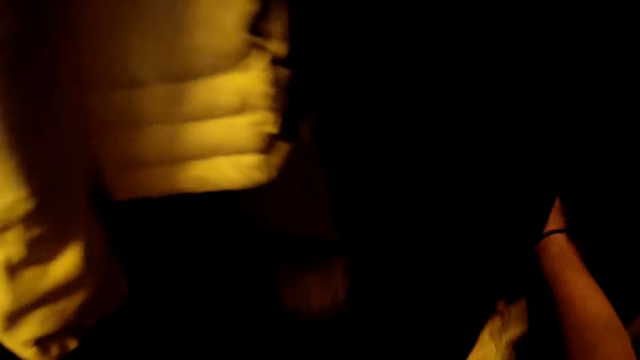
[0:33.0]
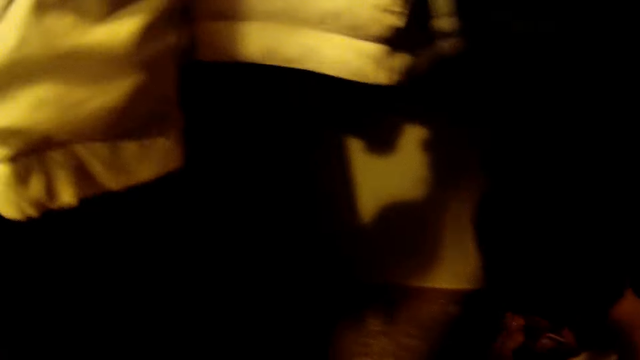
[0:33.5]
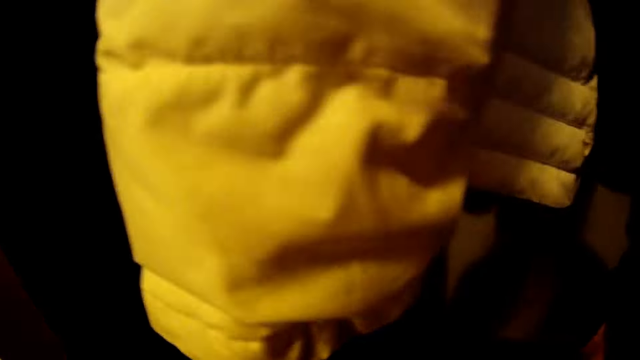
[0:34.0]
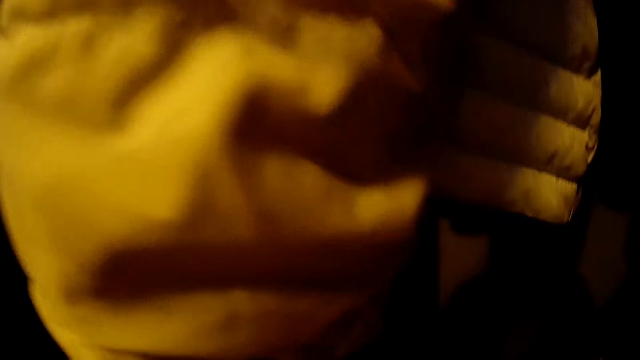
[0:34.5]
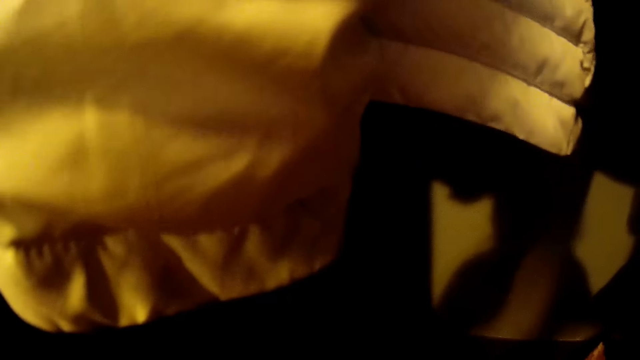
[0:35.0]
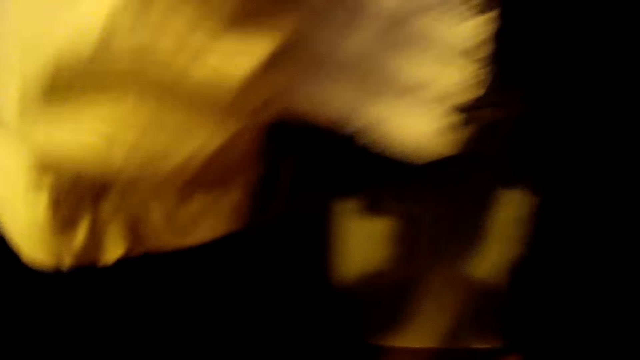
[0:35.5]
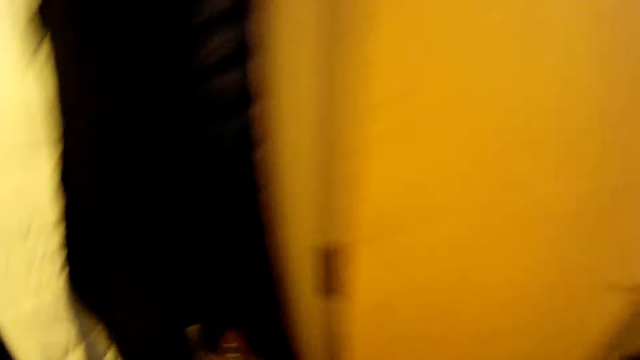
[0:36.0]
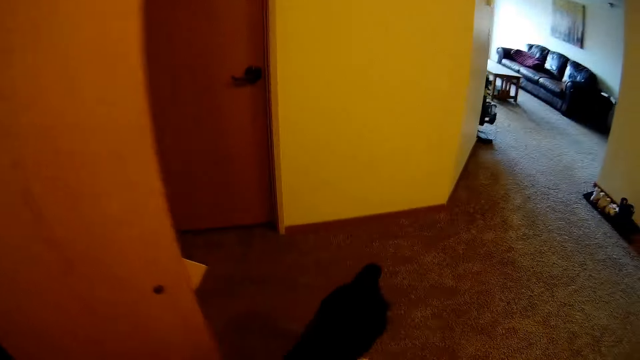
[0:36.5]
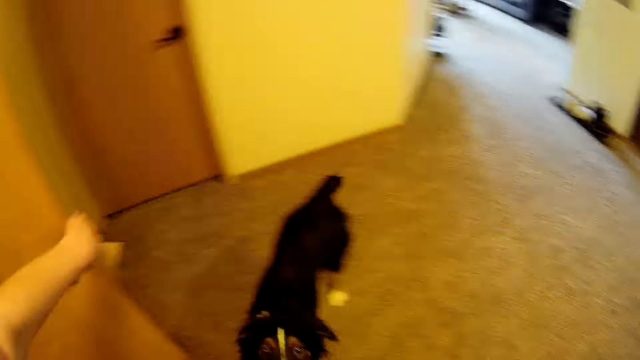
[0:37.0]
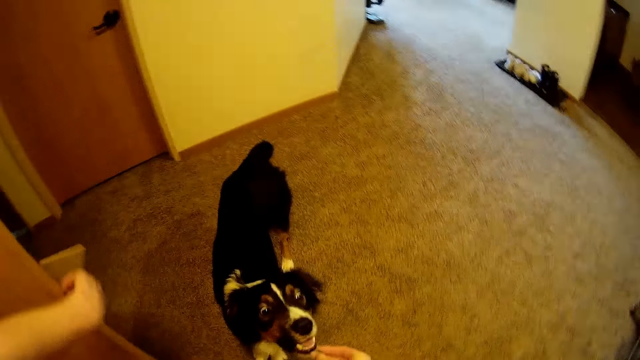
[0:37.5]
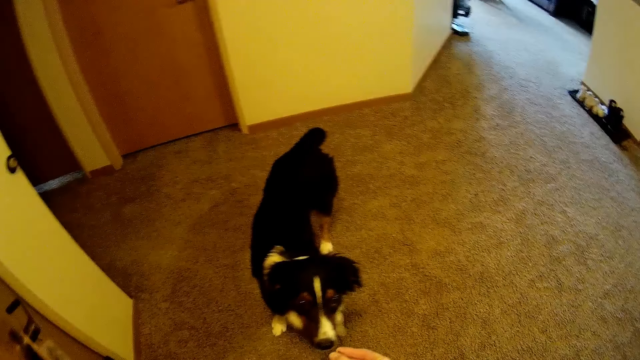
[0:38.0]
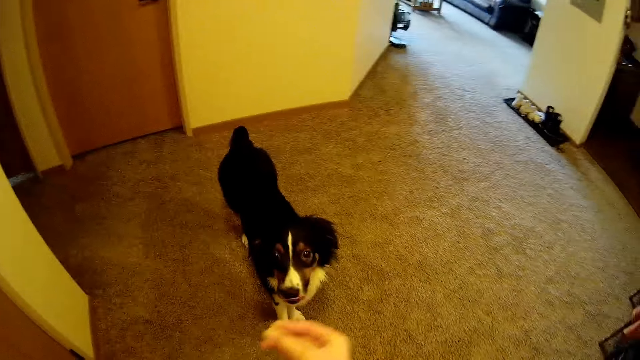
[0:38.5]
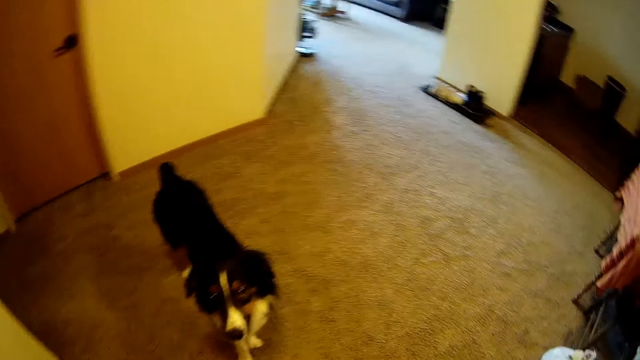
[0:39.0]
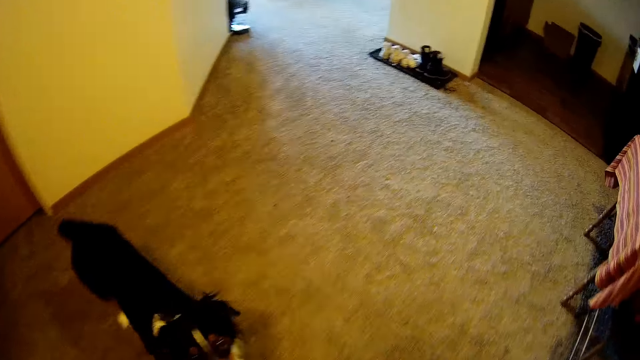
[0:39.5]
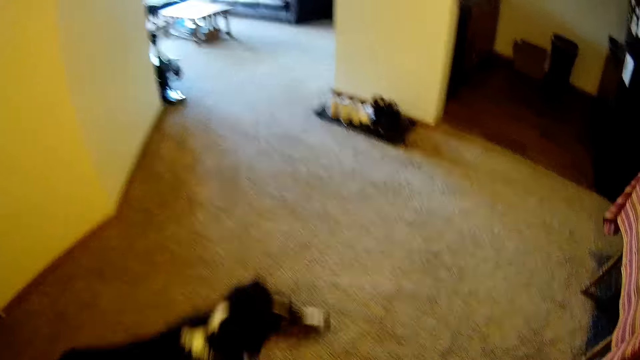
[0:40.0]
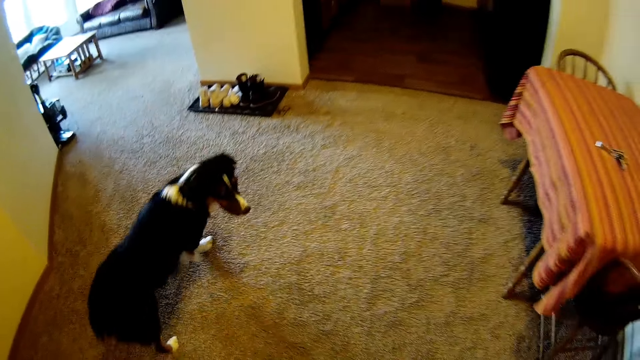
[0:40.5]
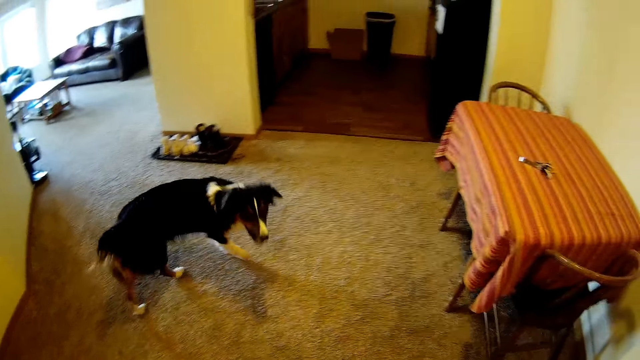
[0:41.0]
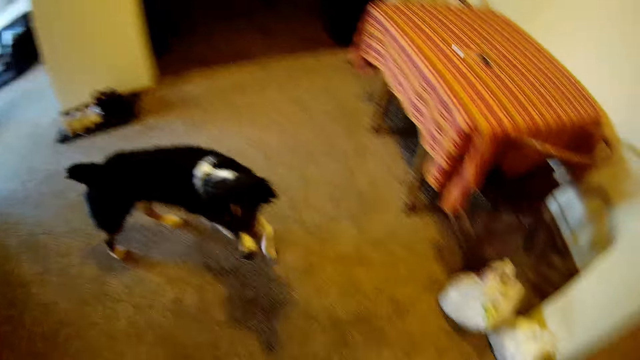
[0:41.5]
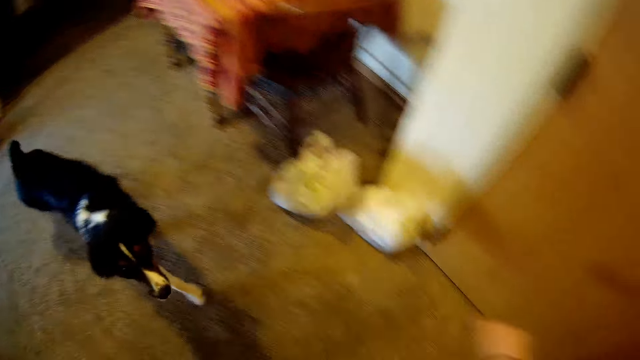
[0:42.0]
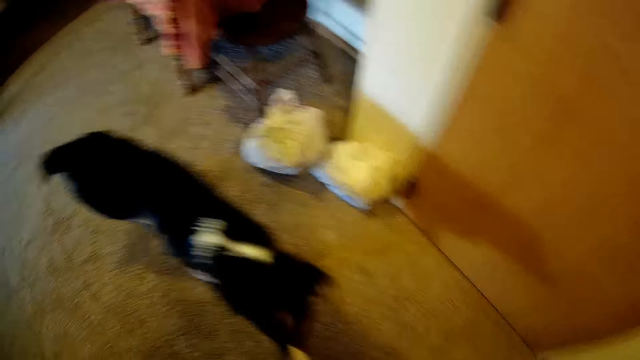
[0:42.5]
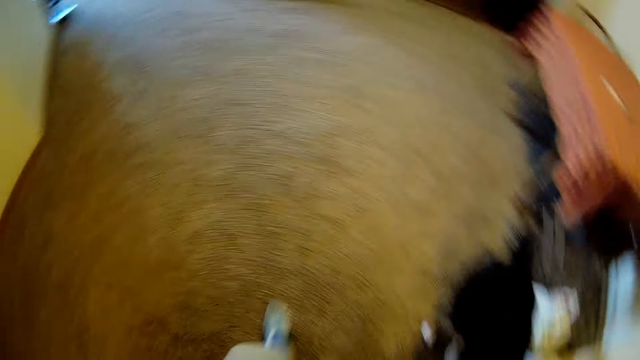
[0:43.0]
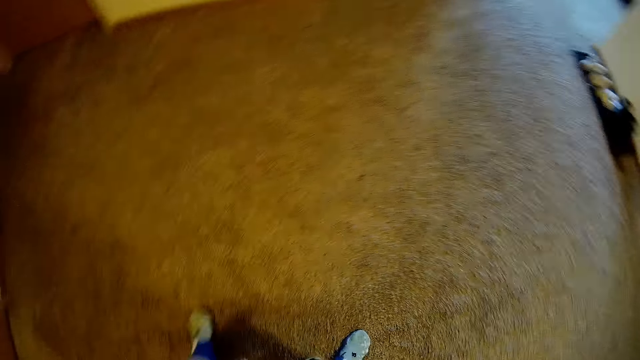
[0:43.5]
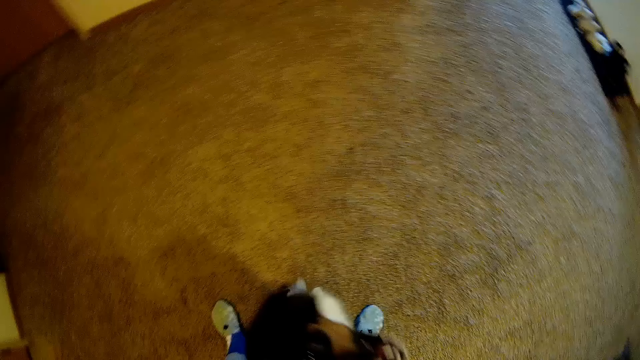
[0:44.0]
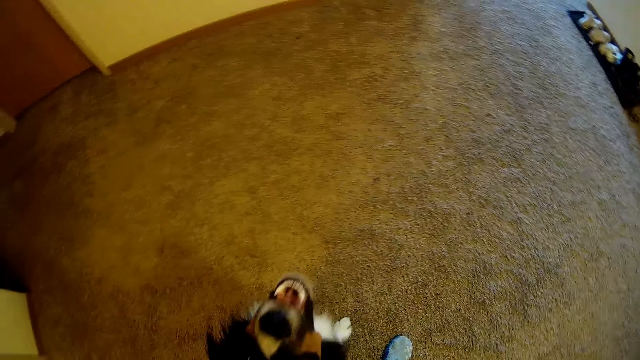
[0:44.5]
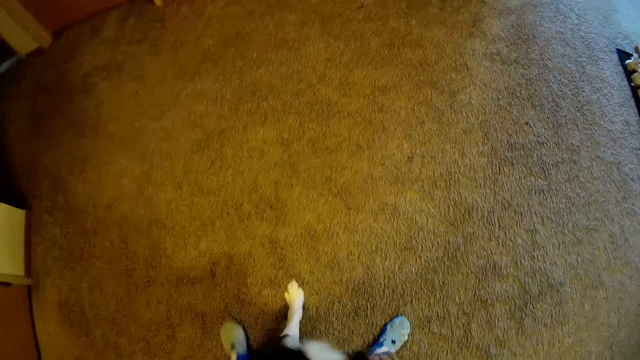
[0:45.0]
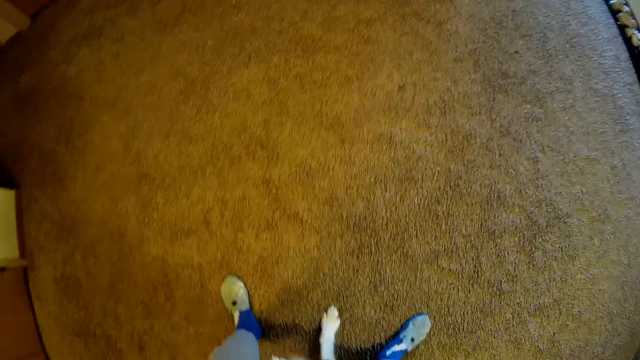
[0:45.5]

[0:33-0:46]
The camera wearer moves around. They close the wardrobe near the living room. They play with the dog around the living room. They gesture with hand. They throw something. They move around.

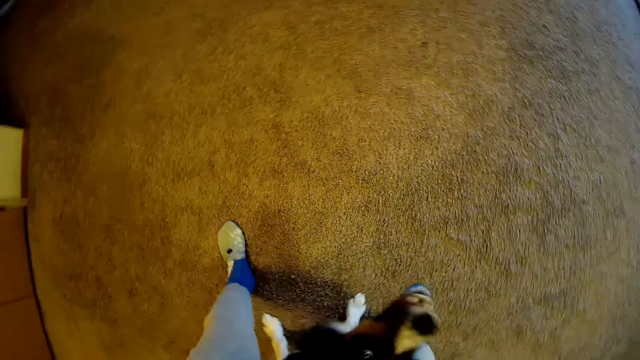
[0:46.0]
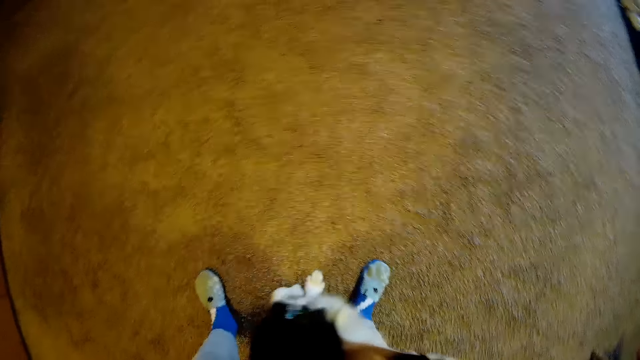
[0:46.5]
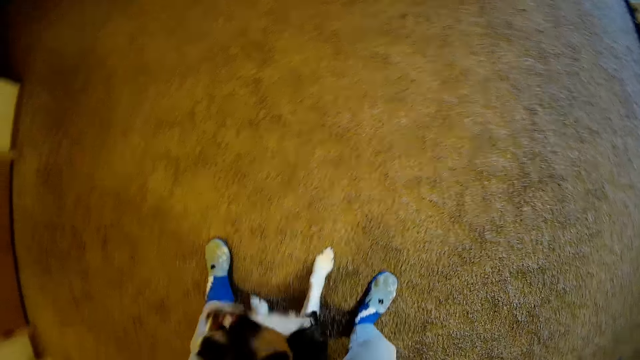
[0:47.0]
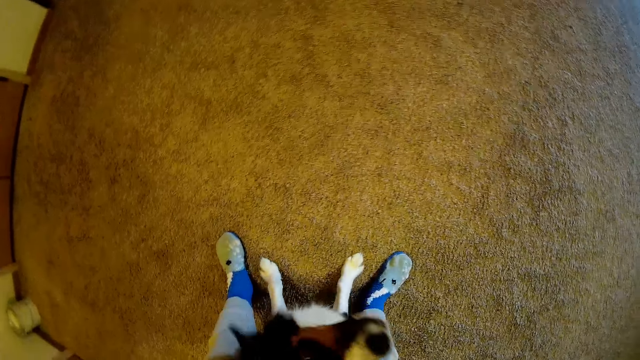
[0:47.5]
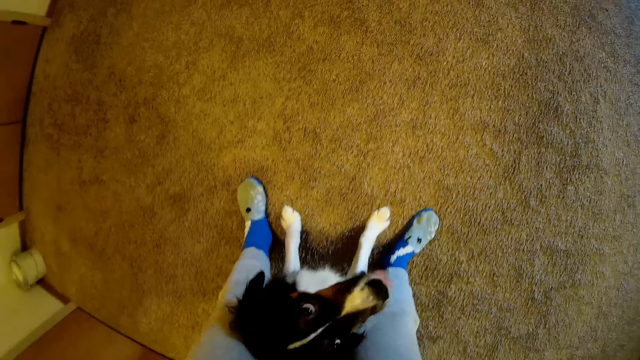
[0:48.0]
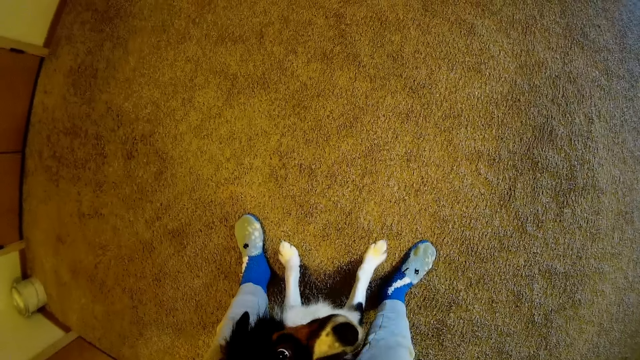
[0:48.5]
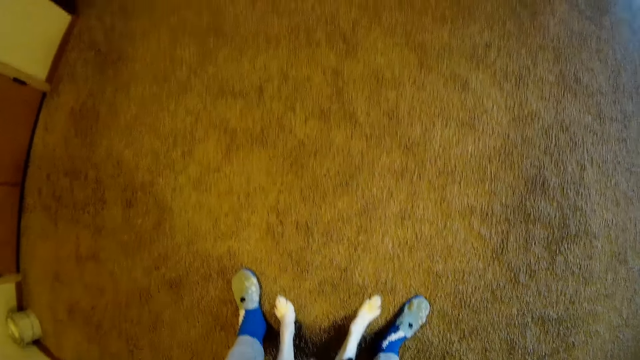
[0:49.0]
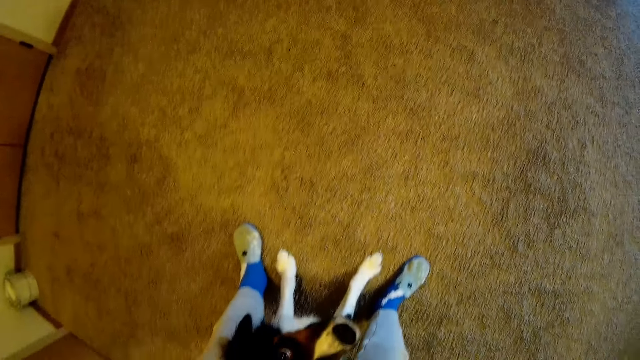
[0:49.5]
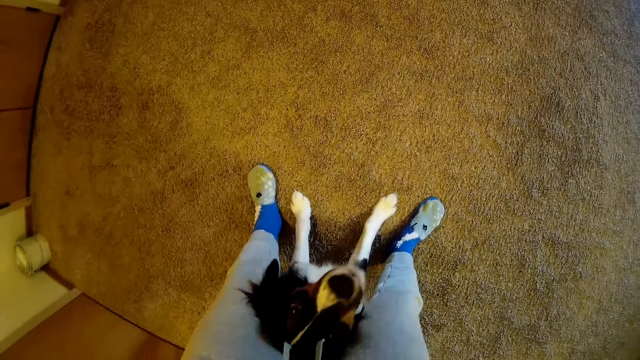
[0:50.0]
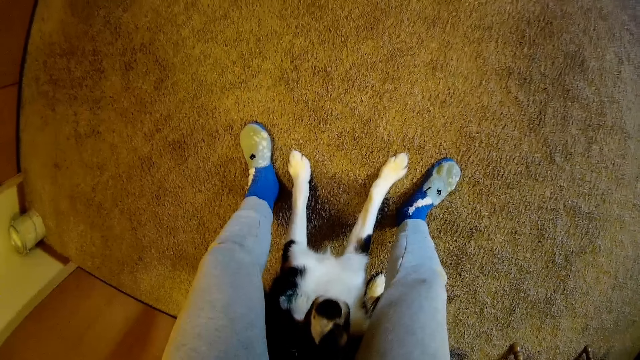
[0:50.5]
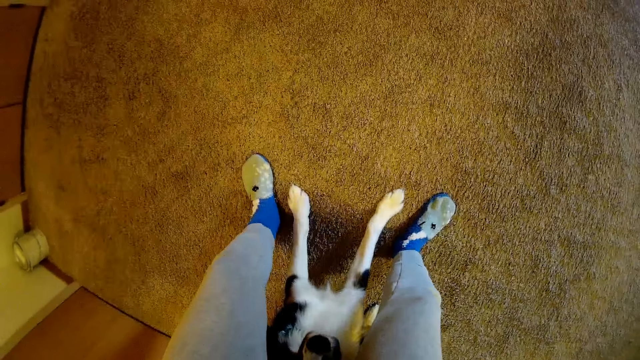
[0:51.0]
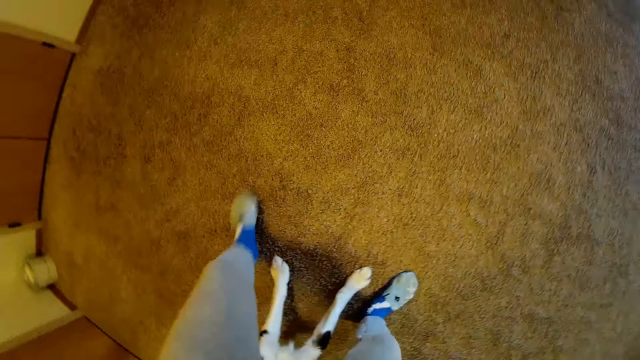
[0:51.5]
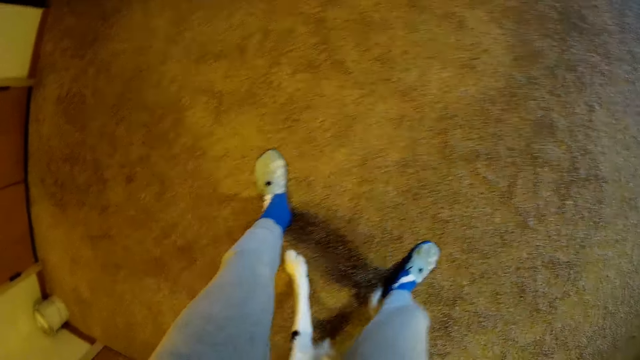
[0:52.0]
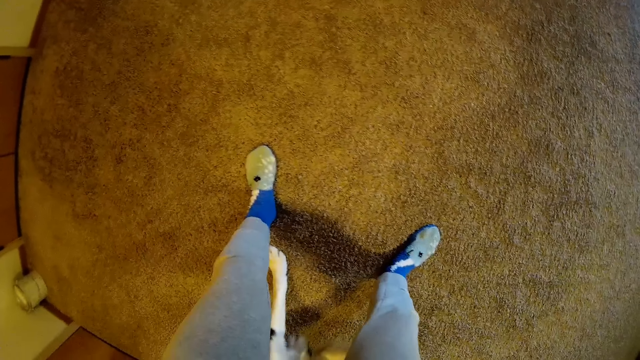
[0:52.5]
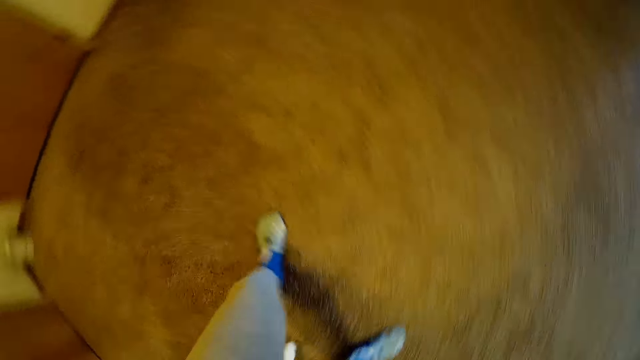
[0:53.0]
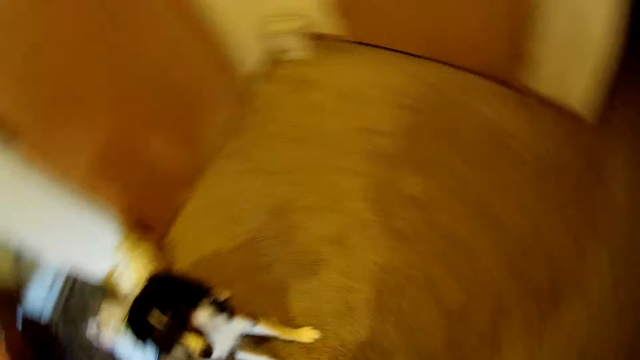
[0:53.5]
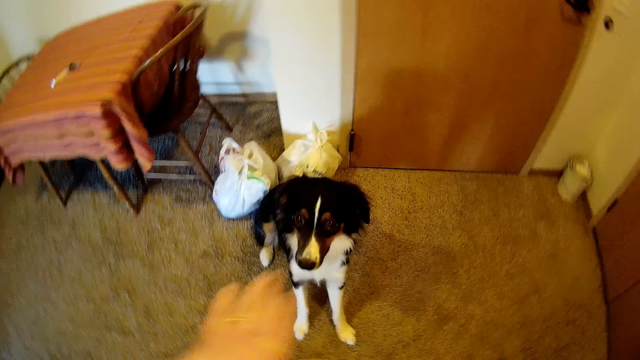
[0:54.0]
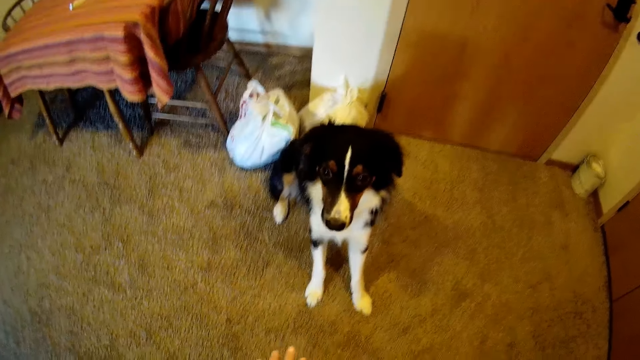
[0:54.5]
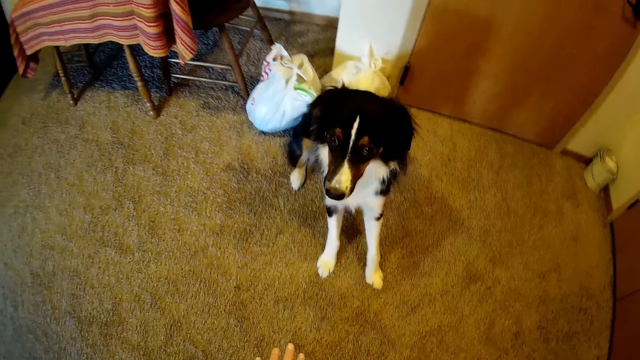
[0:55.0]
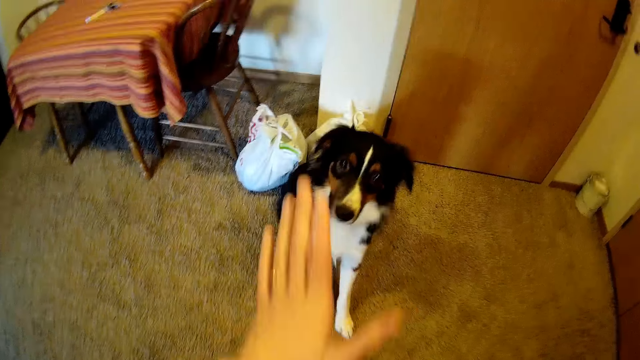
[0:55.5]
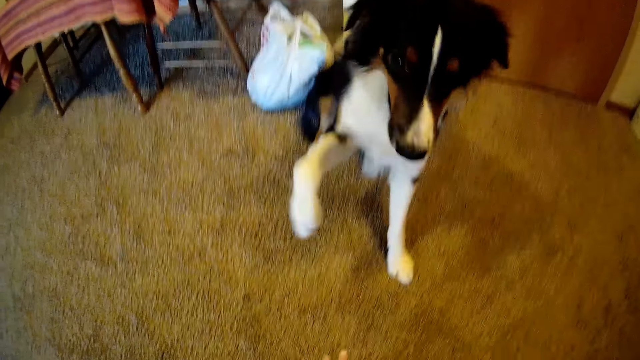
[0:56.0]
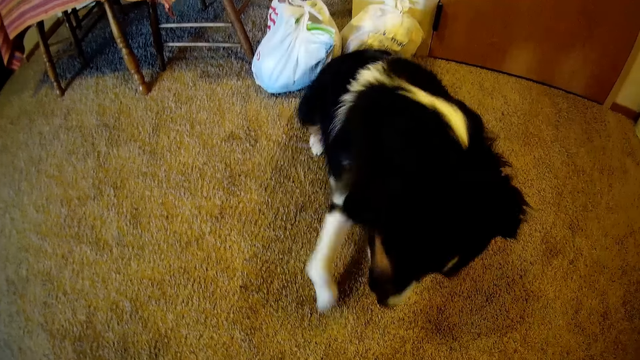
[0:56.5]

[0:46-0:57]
The camera wearer faces down in a direction. They turn around. They gesture with hand.
